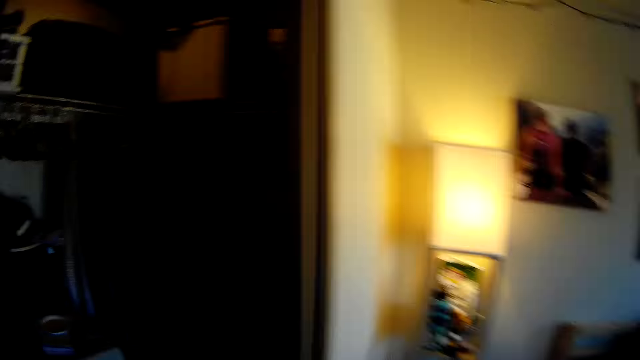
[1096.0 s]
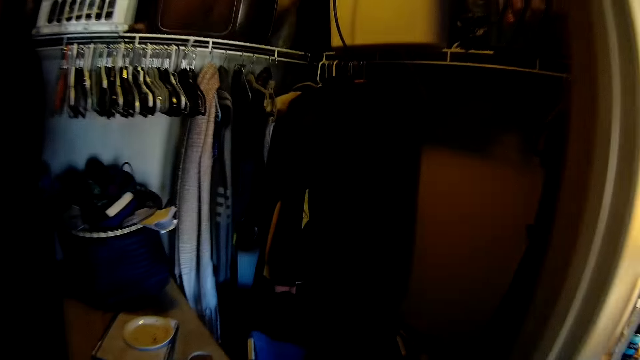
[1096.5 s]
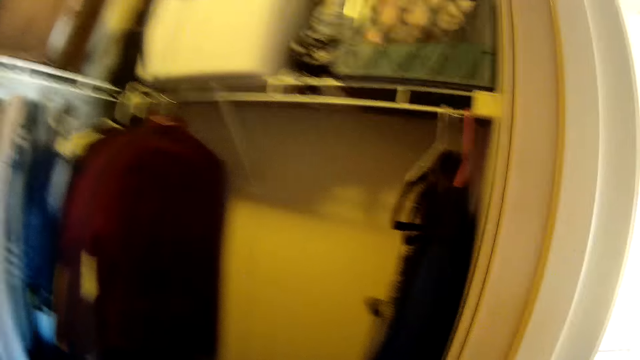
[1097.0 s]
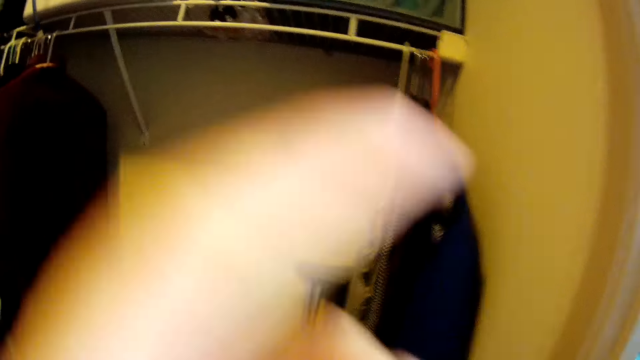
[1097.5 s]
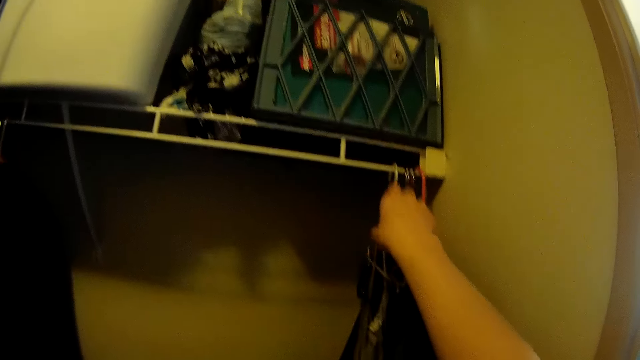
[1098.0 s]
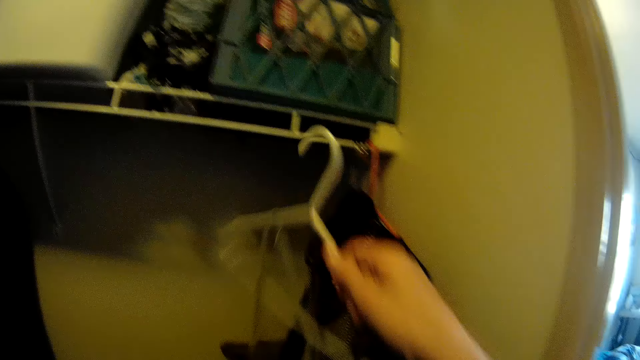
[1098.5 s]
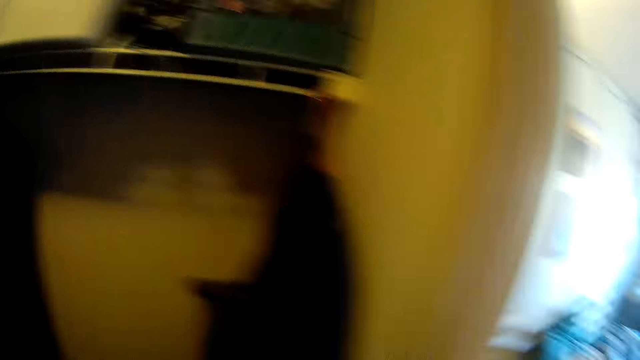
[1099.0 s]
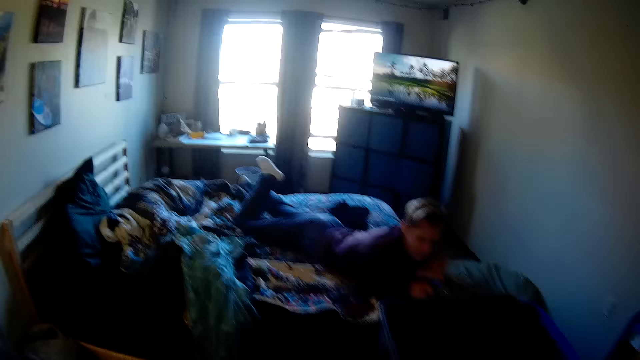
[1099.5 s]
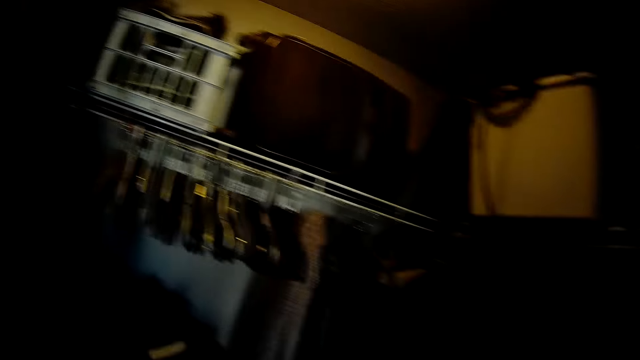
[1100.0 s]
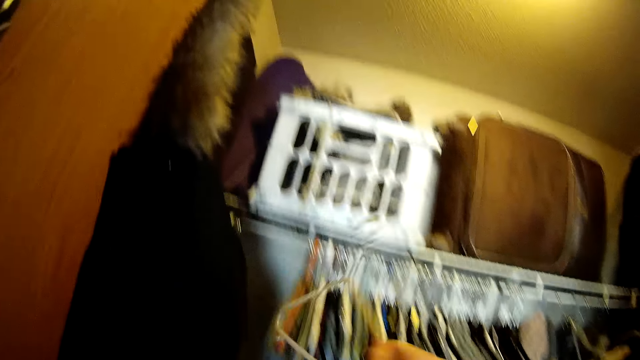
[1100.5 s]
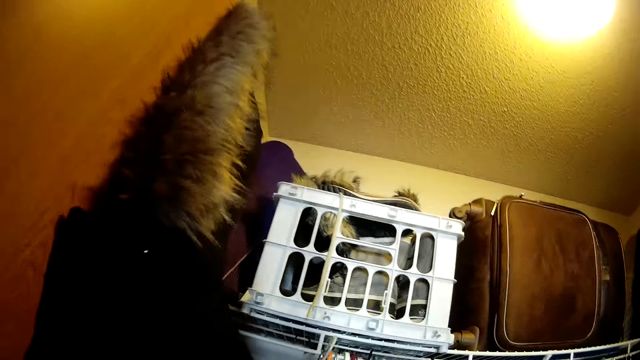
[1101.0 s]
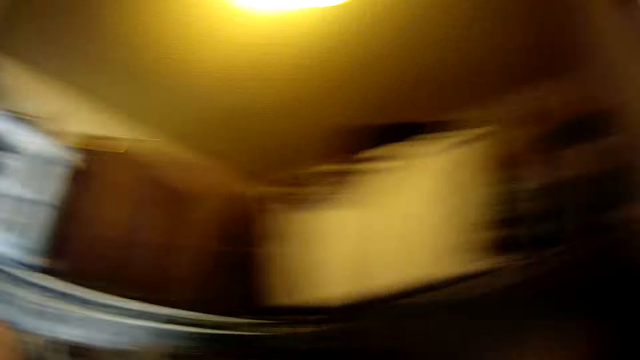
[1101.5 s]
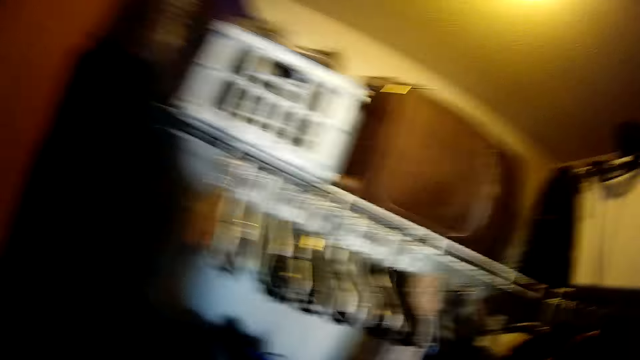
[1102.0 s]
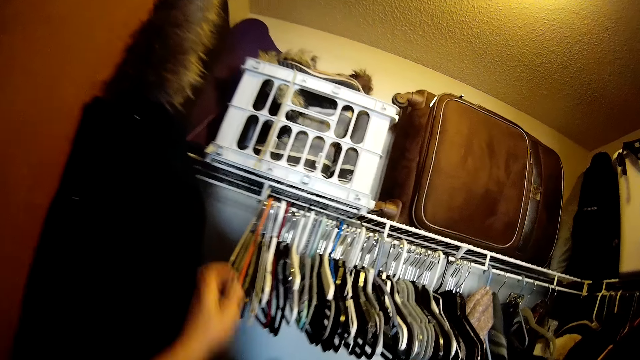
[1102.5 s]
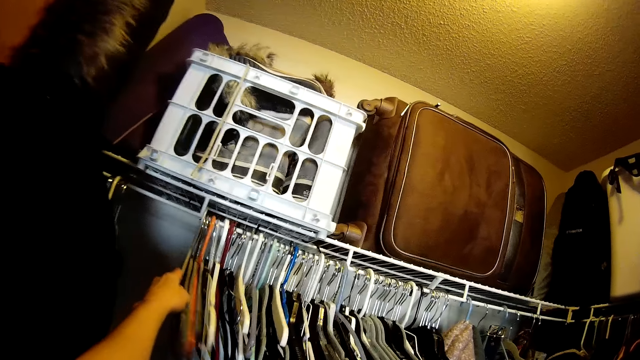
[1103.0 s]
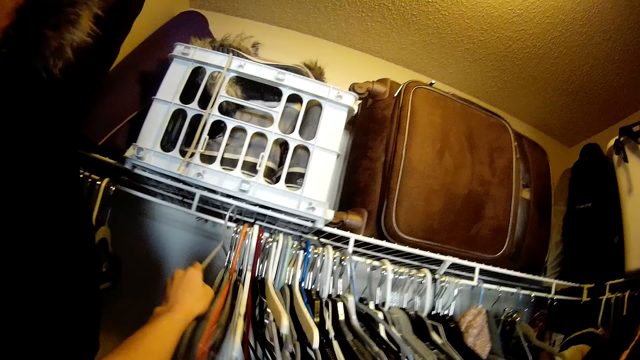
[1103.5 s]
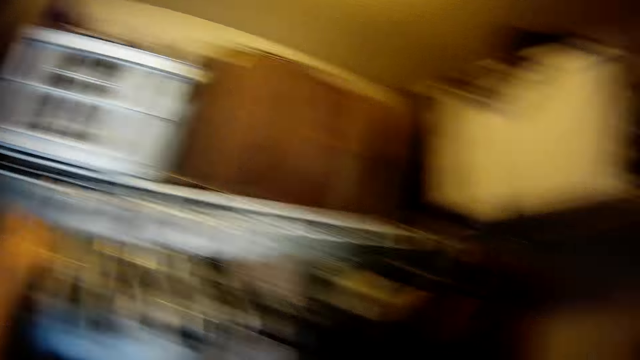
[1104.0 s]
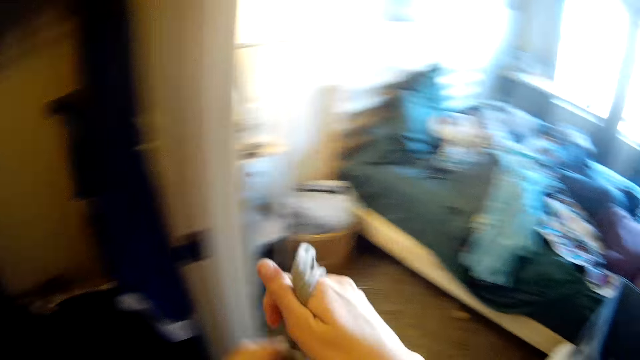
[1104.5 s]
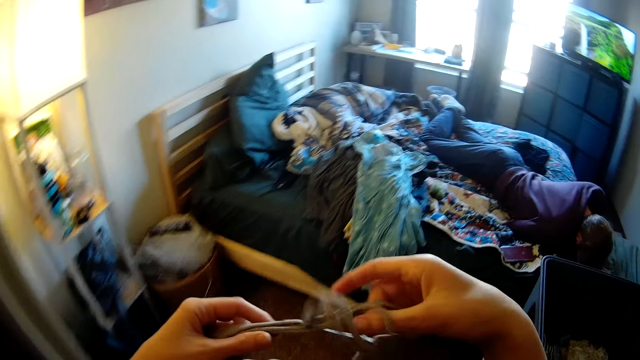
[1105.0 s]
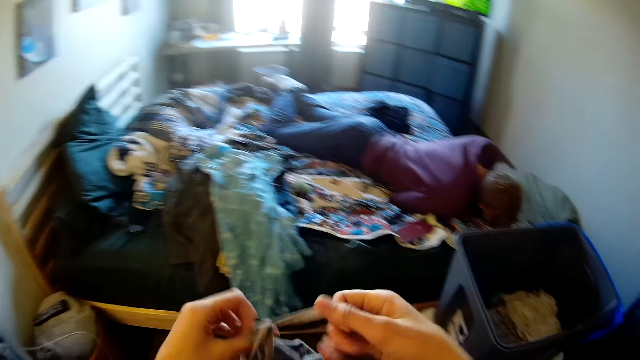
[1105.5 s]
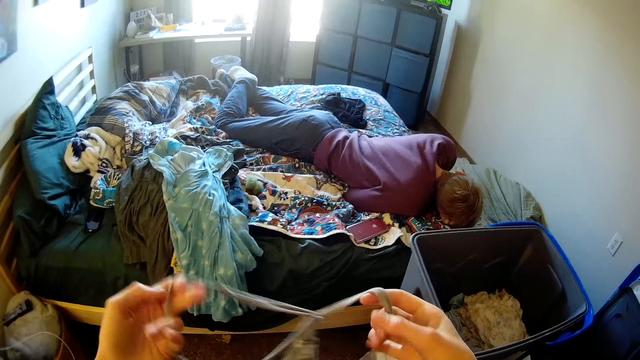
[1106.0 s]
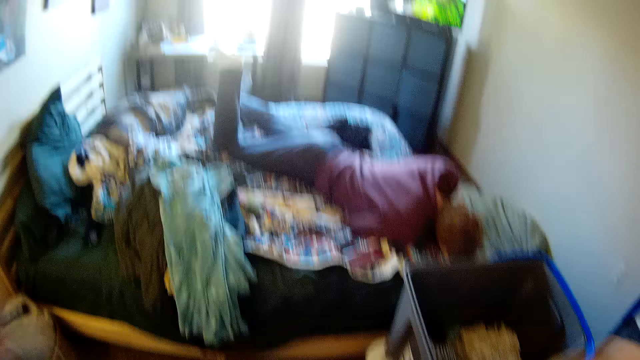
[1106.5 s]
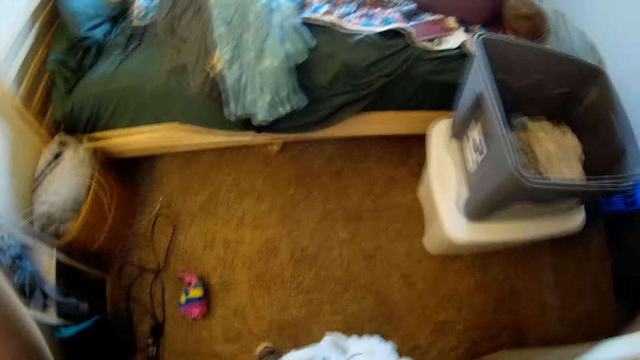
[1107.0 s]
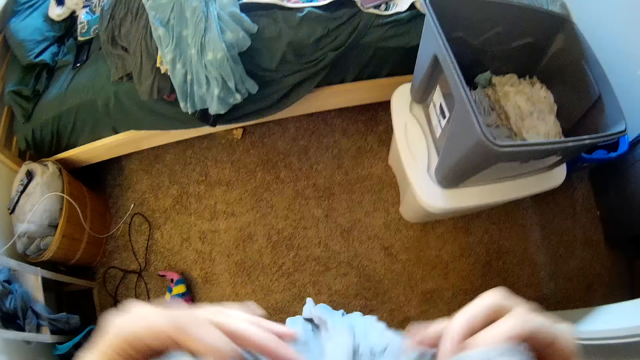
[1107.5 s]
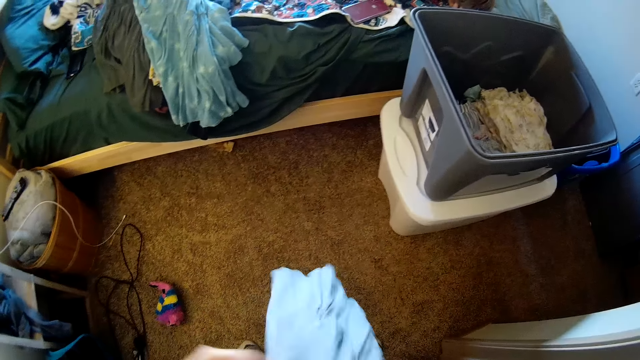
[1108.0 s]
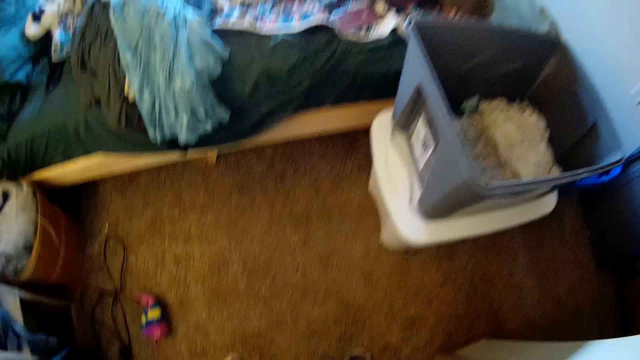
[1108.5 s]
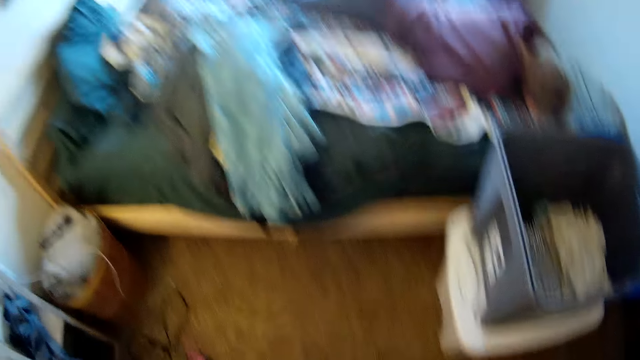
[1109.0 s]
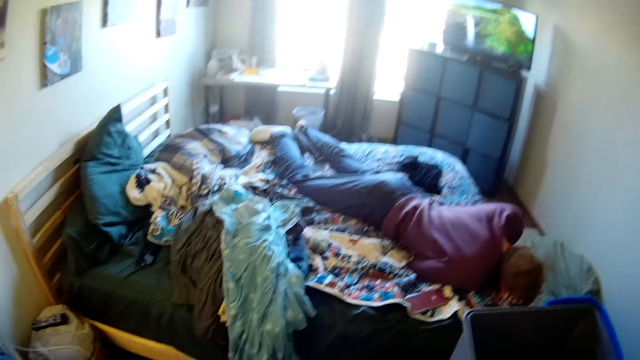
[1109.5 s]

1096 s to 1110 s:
The camera wearer turns around. He walks to the wardrobe. He removes a hanger on the frame. He picks a cloth from the wardrobe. He moves the hangers in the wardrobe. He turns around. He folds the cloth in his hands.

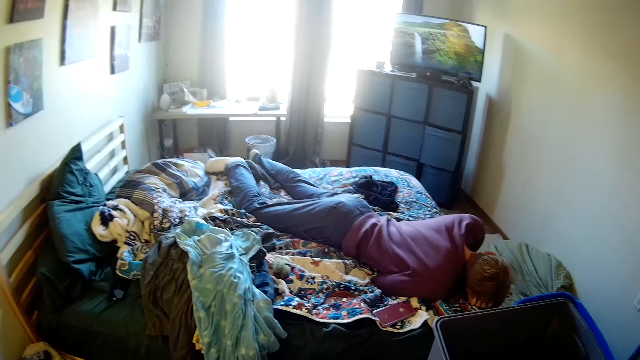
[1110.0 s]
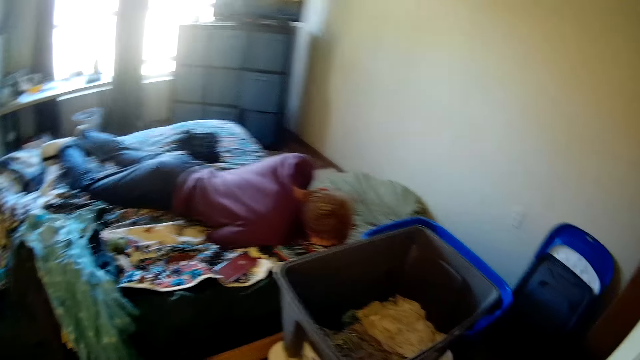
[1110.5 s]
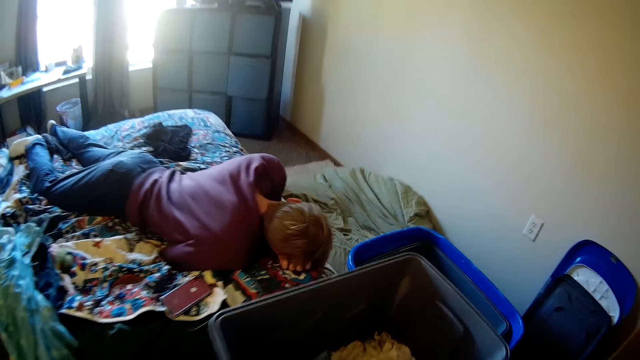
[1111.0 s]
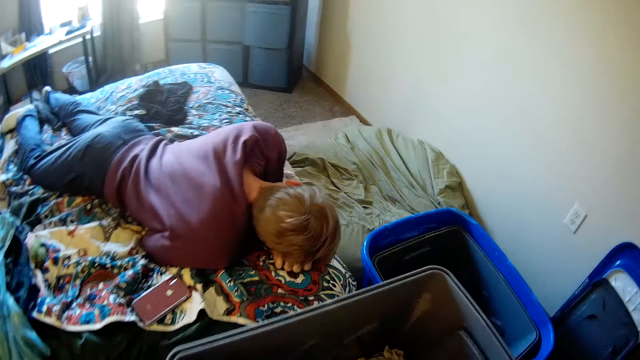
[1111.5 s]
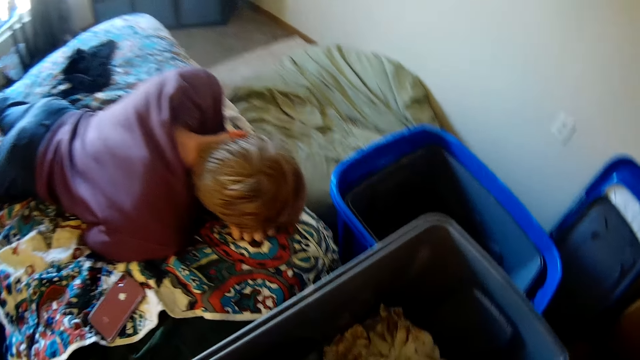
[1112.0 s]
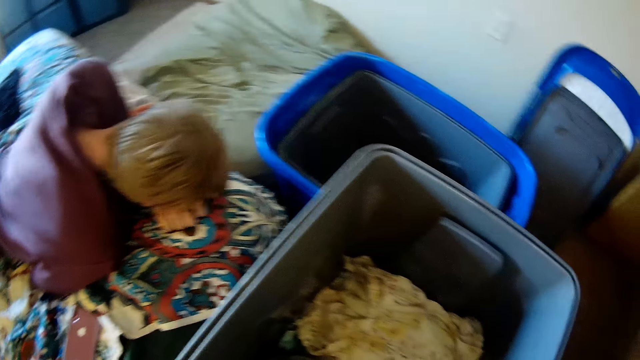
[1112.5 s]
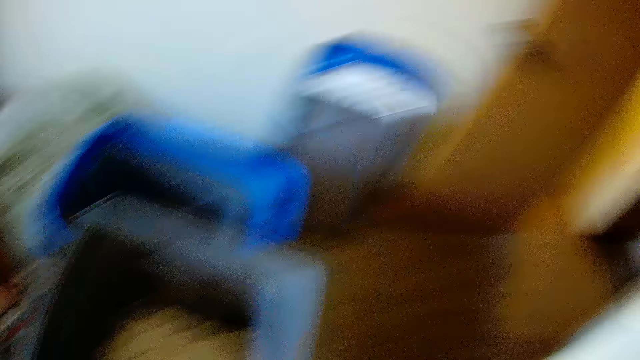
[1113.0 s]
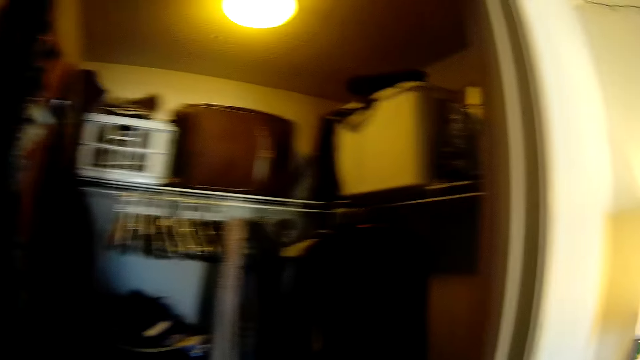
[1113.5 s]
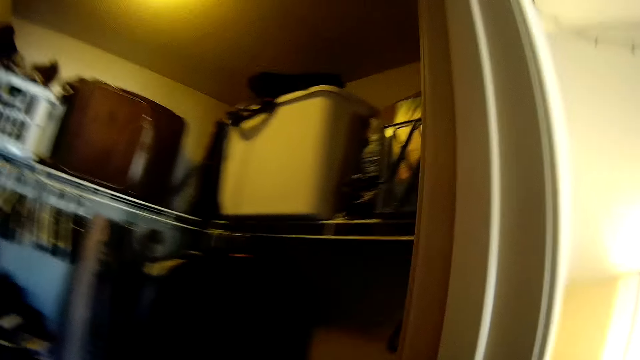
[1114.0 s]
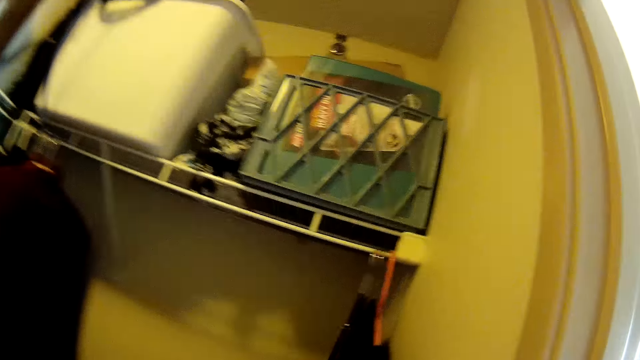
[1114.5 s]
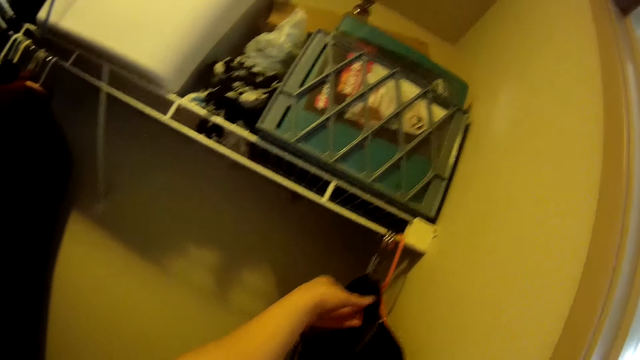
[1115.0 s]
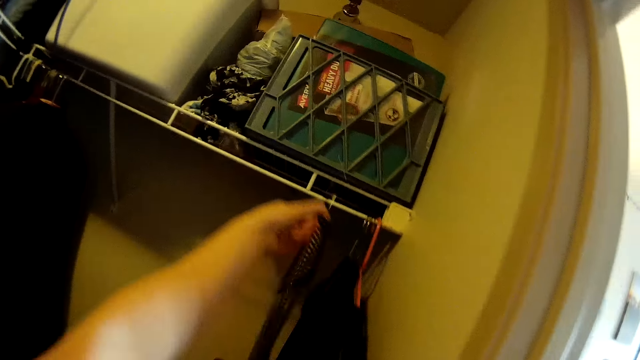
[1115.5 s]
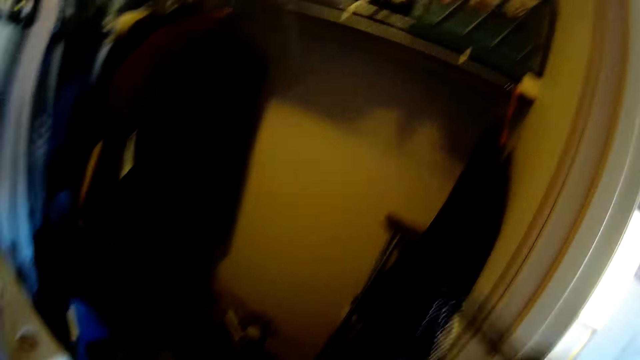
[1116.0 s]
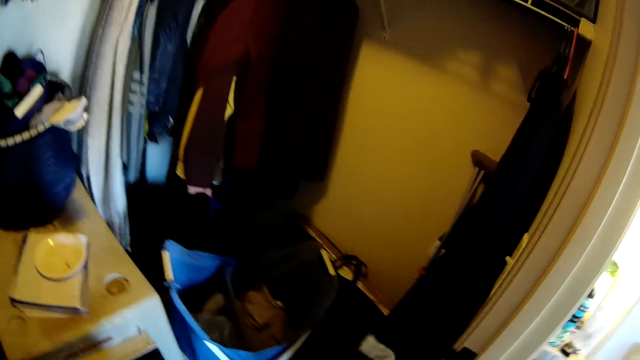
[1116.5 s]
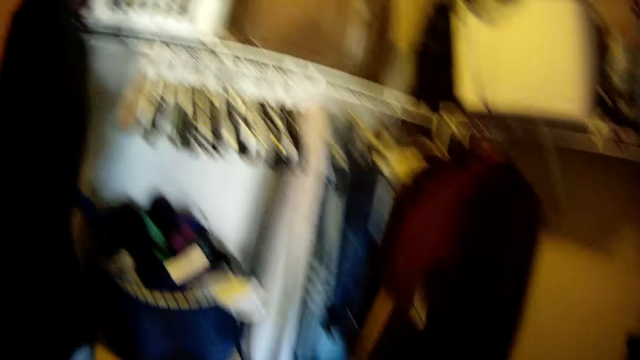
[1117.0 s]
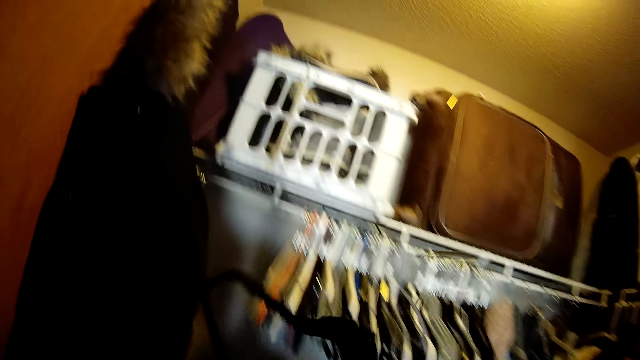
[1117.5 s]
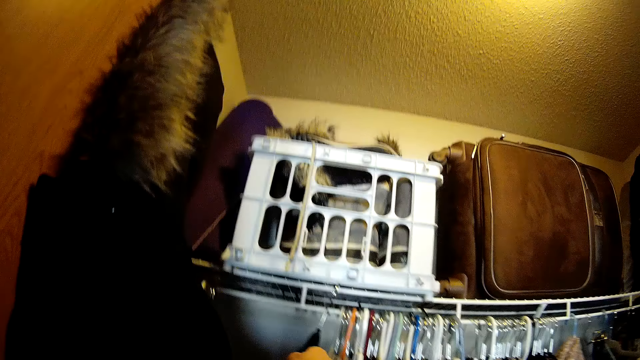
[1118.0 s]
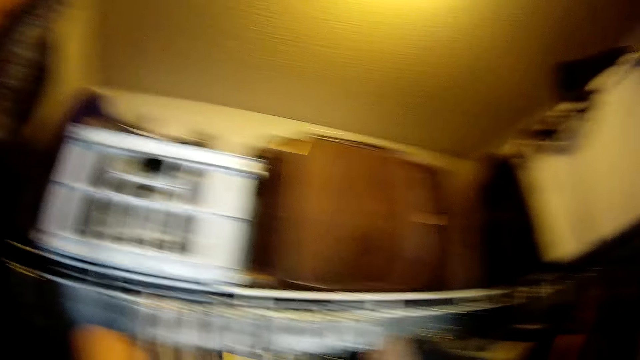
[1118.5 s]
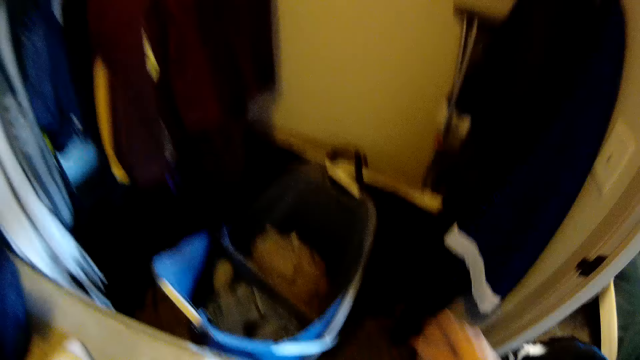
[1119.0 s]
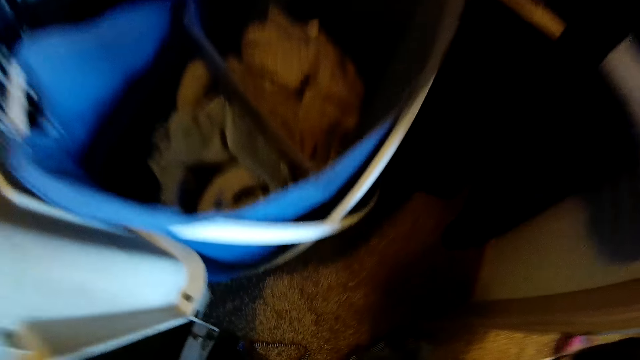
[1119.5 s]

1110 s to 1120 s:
The camera wearer places the cloth in his hands in the bucket. He turns around. He walks to the wardrobe. He picks another cloth on the hanger from the wardrobe. He places the hanger in the wardrobe.
